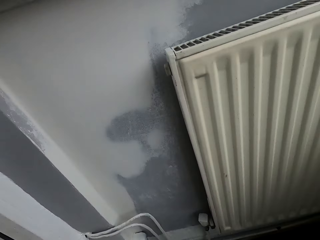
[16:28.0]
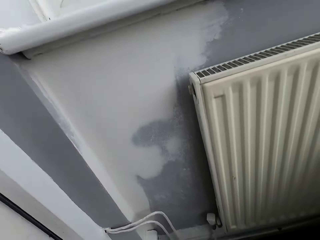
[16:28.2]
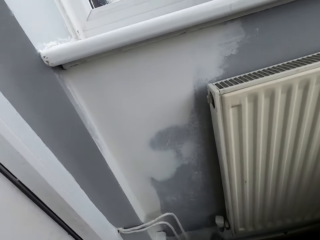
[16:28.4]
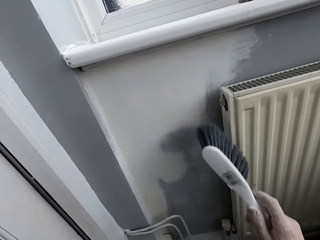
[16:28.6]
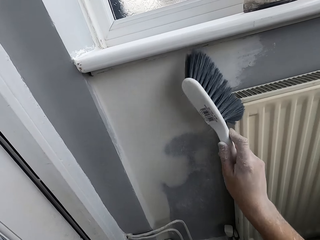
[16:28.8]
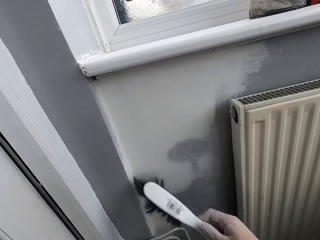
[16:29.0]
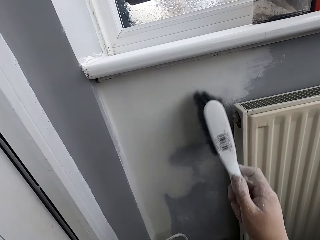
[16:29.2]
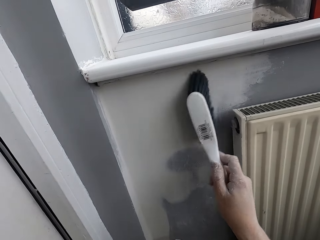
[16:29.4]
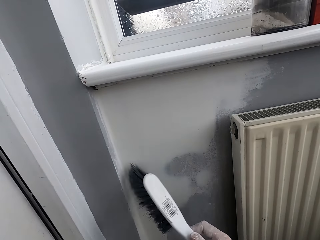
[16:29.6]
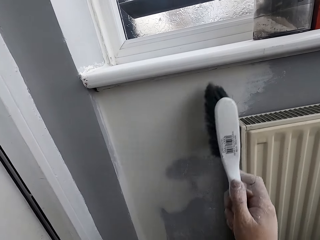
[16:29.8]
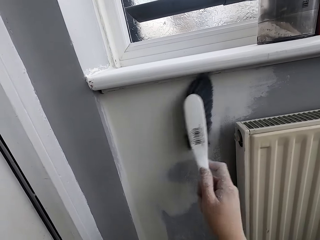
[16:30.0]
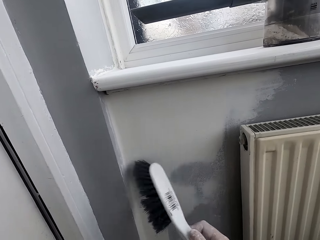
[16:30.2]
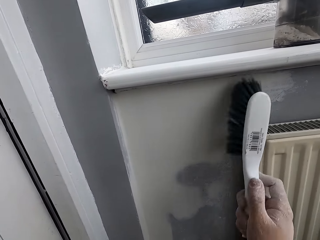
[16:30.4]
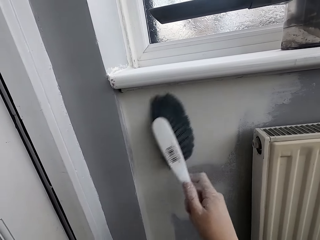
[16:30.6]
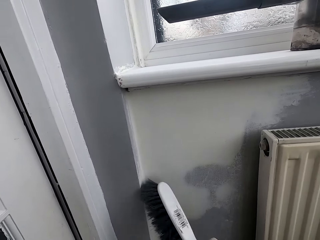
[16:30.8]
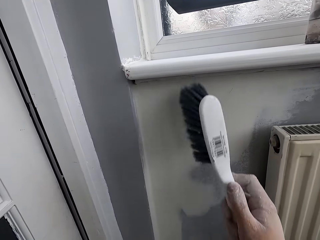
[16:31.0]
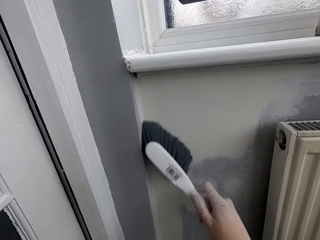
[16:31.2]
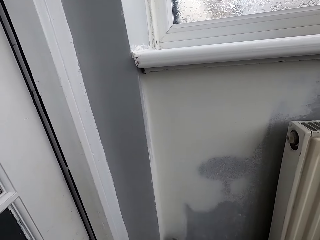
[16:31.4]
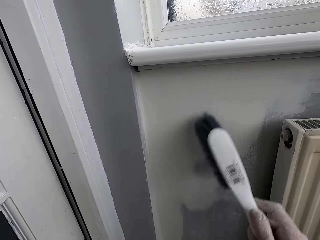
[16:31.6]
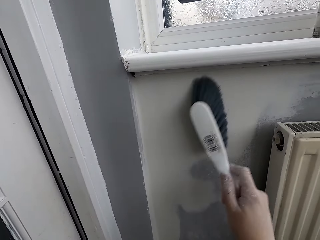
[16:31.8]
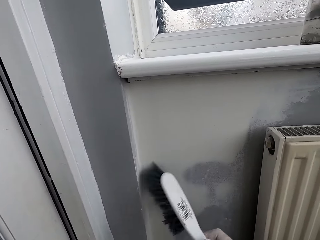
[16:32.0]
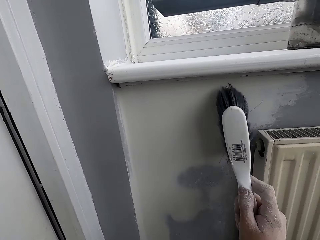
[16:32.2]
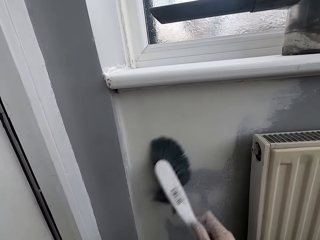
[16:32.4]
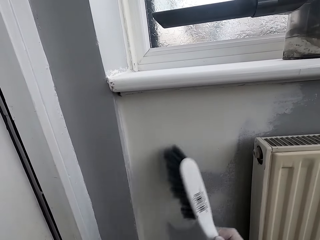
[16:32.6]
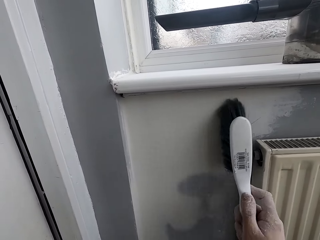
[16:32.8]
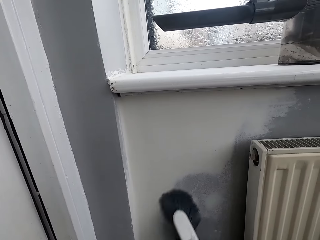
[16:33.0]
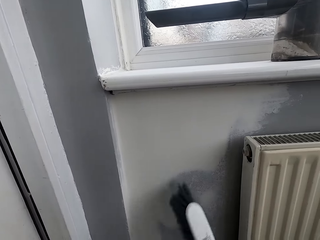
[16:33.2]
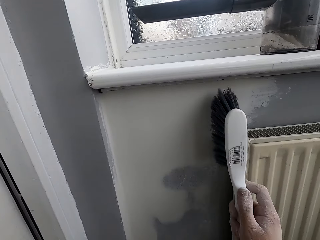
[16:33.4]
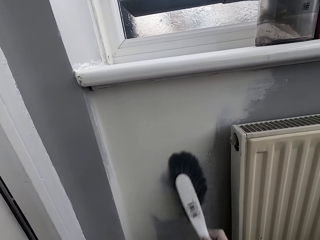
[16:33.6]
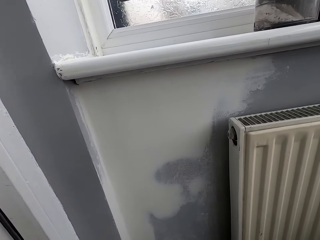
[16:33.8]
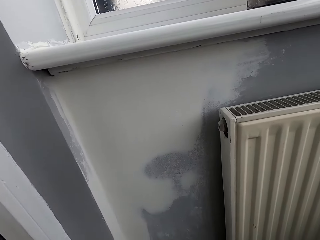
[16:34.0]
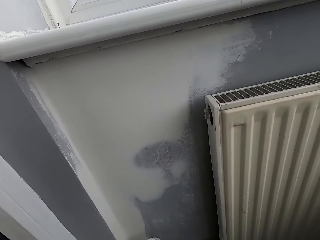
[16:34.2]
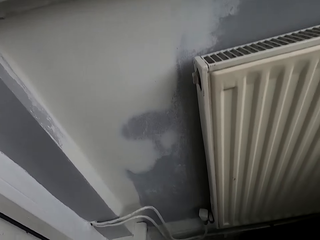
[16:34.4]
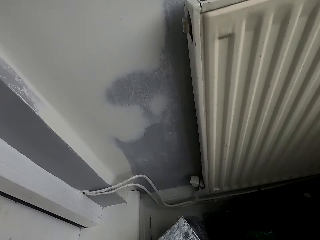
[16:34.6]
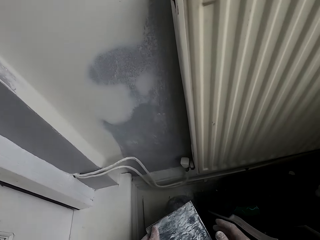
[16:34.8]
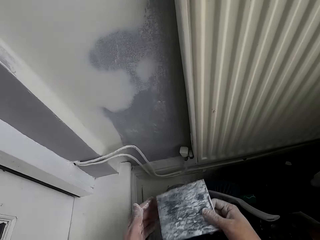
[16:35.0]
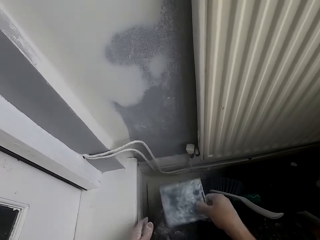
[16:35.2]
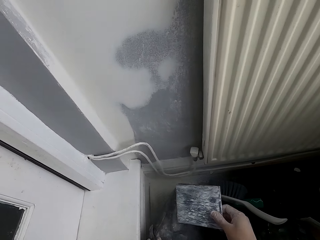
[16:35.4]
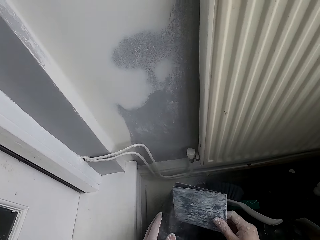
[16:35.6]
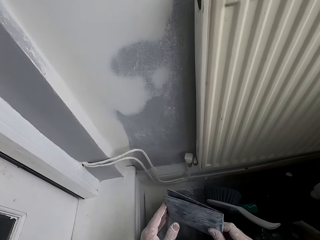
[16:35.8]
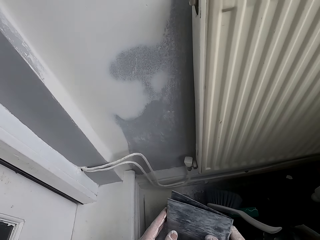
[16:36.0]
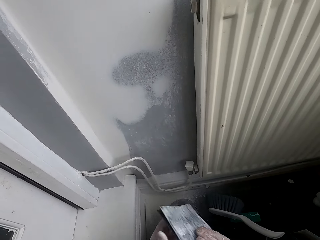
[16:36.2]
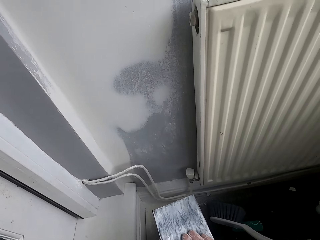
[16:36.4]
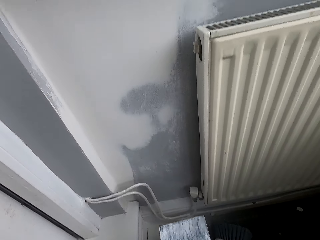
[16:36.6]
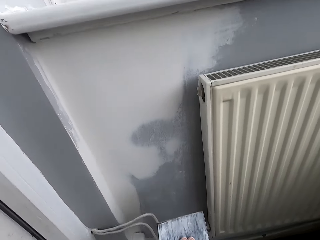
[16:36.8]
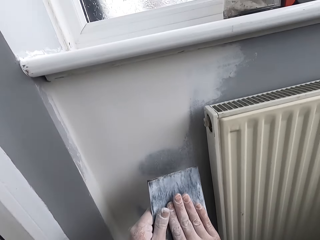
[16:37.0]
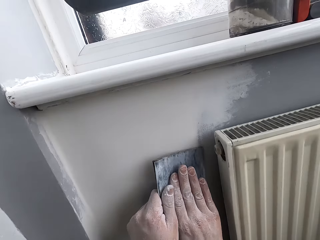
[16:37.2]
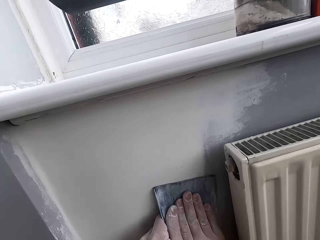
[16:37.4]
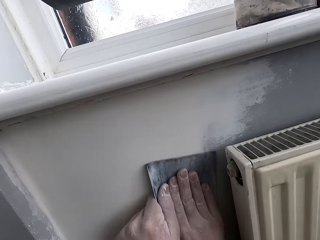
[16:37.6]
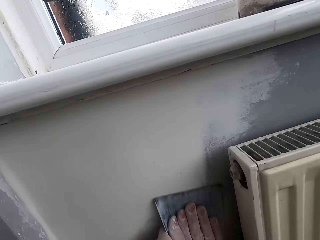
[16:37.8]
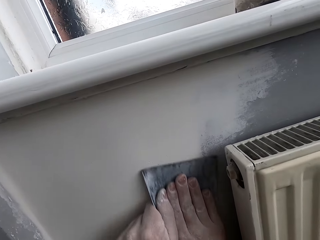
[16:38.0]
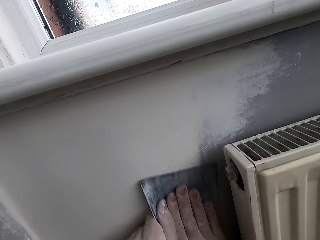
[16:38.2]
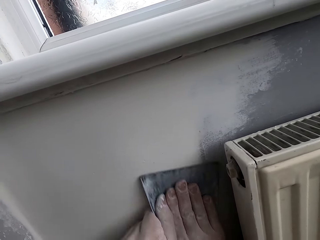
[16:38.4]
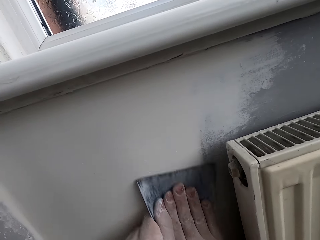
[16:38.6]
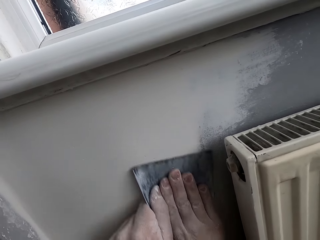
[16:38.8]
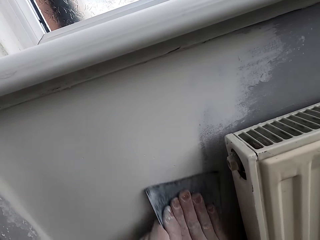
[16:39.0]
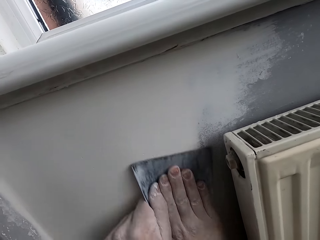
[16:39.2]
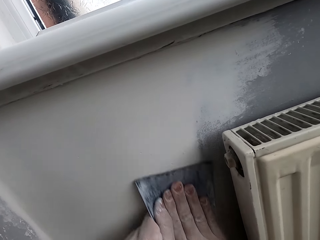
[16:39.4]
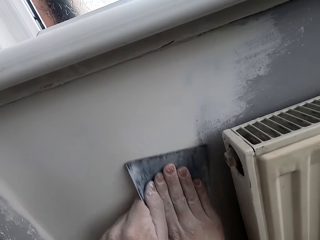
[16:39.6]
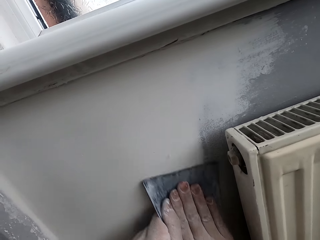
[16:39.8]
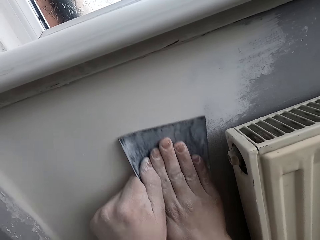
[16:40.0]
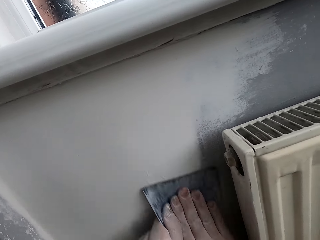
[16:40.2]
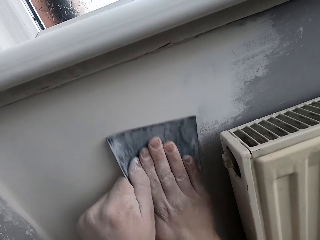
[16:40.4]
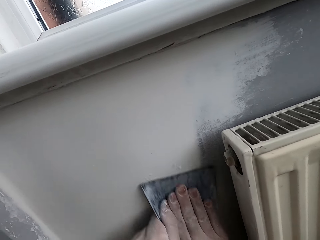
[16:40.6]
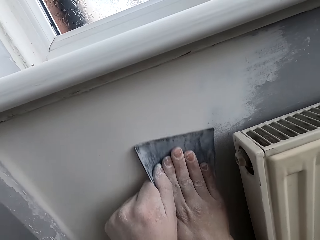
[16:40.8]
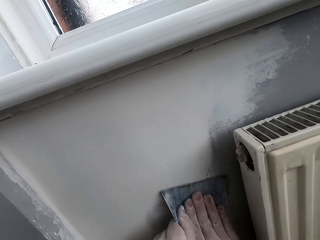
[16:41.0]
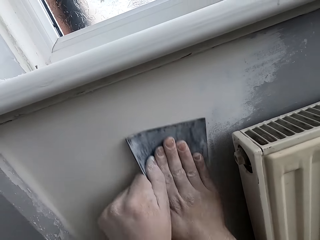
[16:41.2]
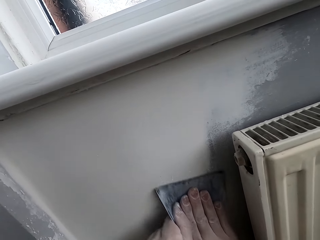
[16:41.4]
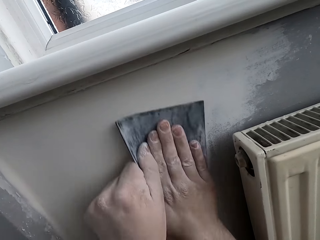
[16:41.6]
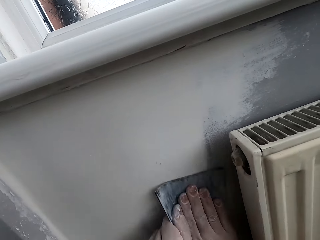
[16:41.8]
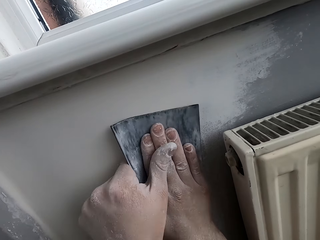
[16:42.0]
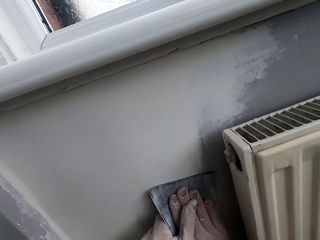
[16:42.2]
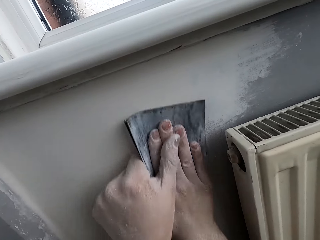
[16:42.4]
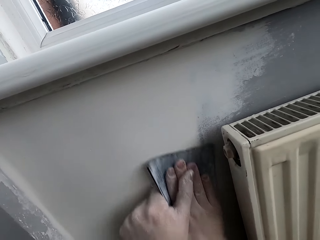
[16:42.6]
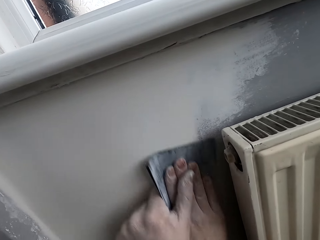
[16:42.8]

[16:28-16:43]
The camera wearer brushes the wall with a brush. They sand the wall with sandpaper or a scrubber.

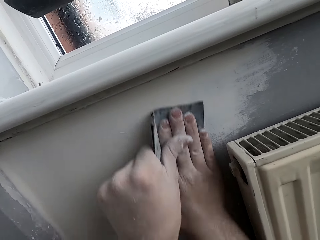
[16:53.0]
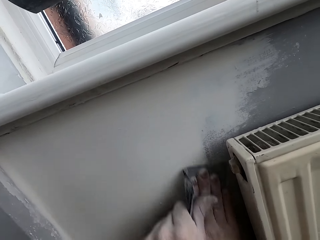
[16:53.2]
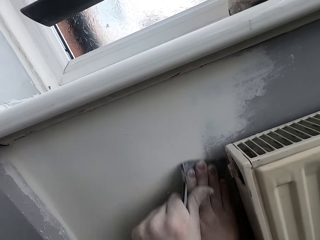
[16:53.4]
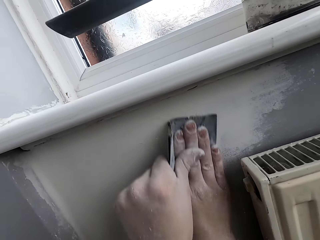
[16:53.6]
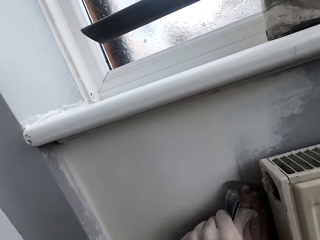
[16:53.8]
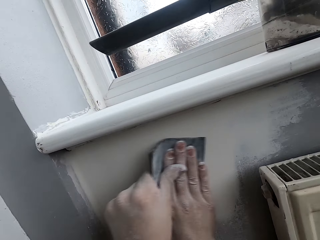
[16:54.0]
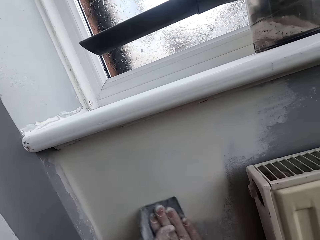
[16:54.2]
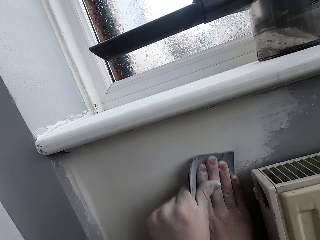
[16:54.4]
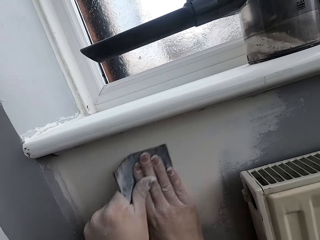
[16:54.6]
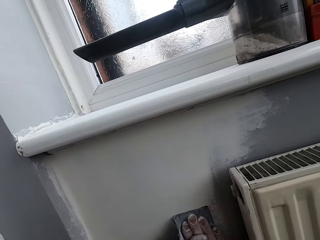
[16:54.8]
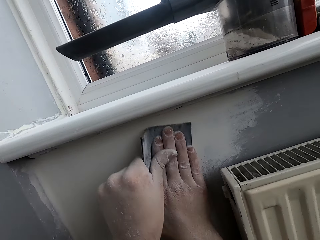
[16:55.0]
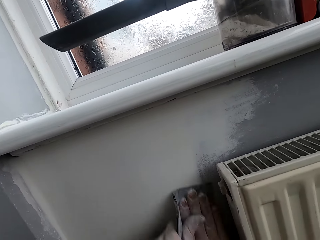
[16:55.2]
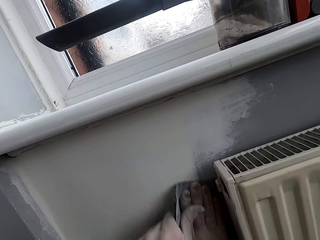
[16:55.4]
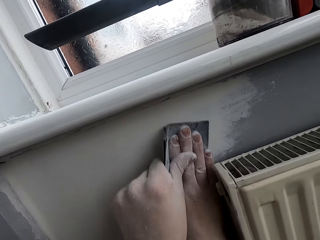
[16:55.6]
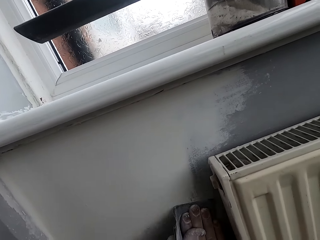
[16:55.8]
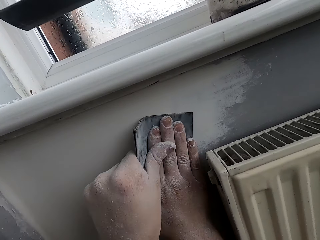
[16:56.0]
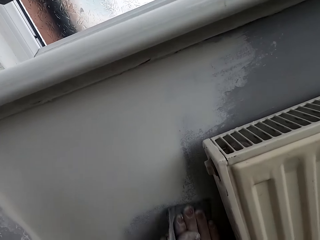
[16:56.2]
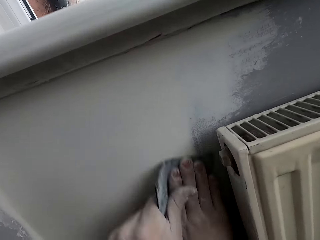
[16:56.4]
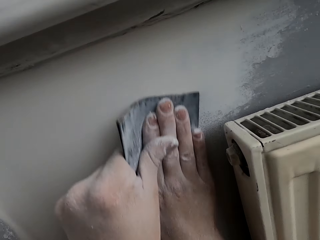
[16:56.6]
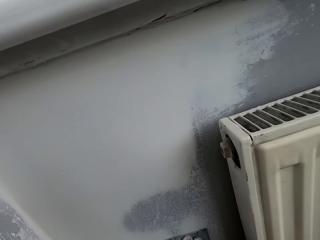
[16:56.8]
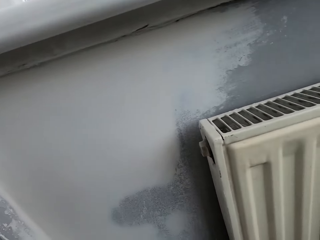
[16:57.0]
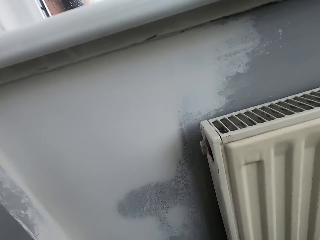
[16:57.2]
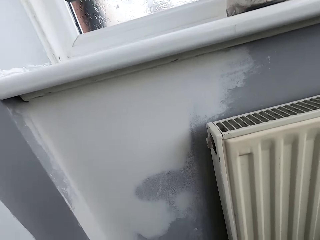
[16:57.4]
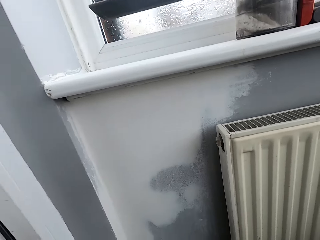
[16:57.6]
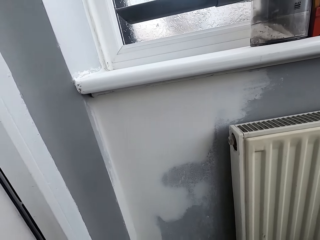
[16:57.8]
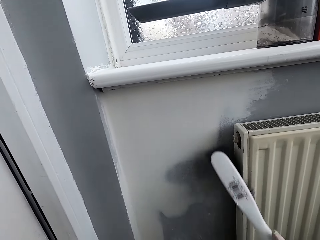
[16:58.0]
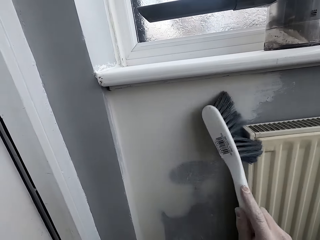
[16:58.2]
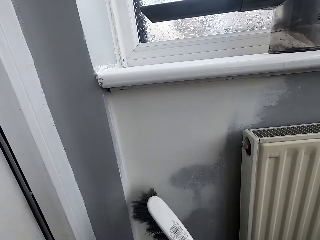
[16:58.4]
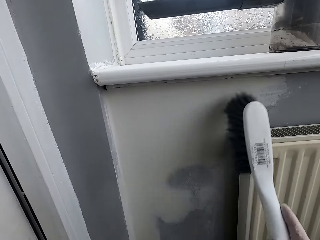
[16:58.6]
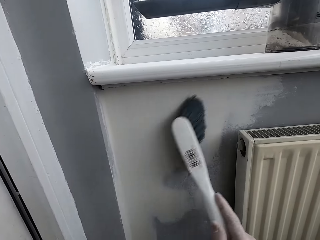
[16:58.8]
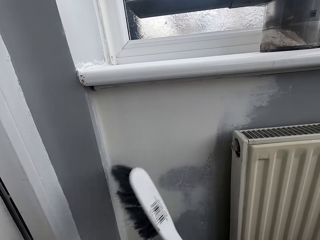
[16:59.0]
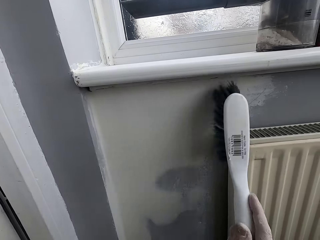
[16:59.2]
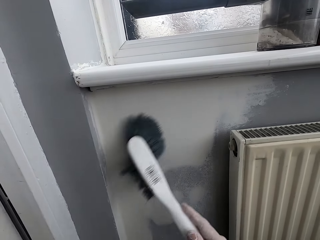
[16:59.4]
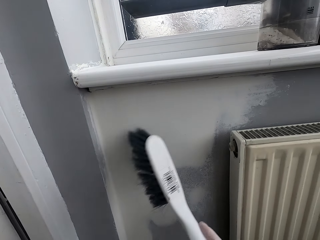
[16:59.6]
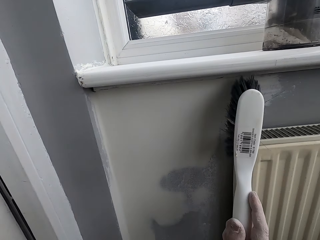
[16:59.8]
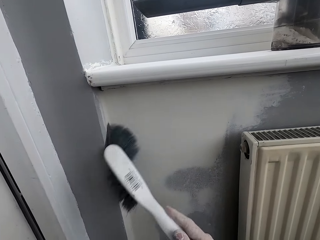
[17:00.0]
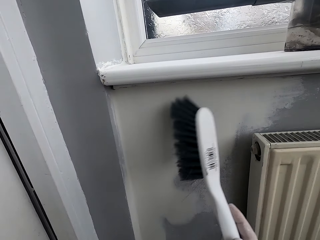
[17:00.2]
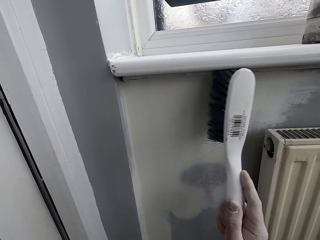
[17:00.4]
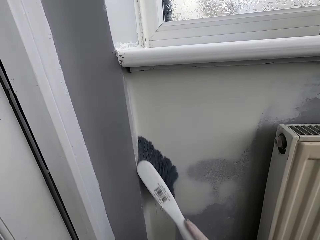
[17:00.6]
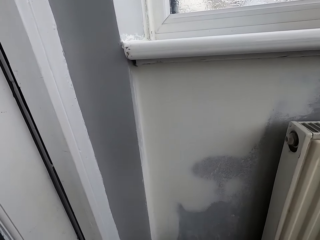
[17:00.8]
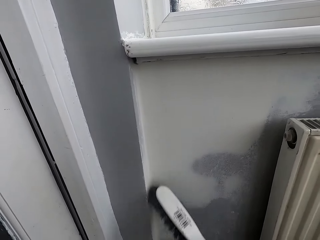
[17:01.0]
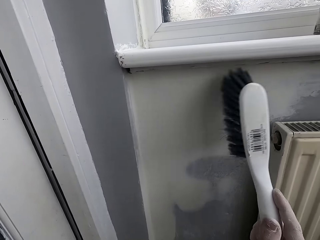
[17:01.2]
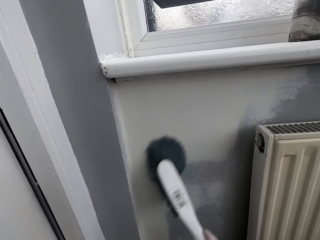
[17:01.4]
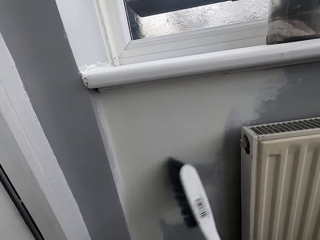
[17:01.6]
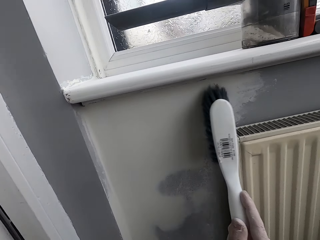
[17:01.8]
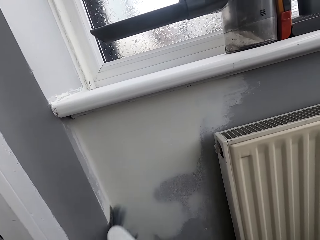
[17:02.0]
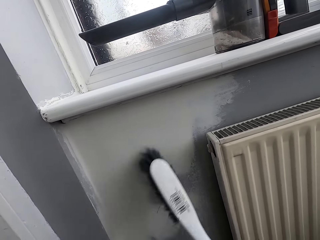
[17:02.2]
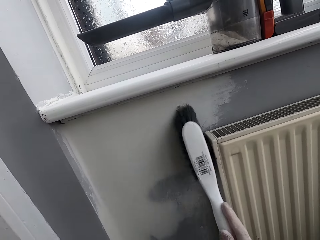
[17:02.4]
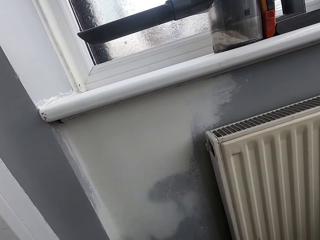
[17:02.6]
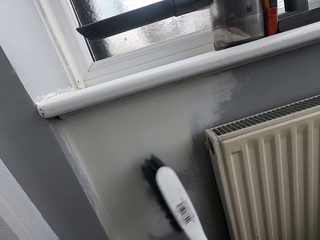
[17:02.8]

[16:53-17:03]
The camera wearer brushes the wall with a brush.
